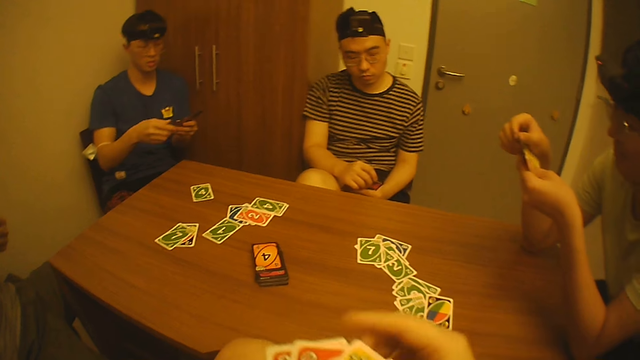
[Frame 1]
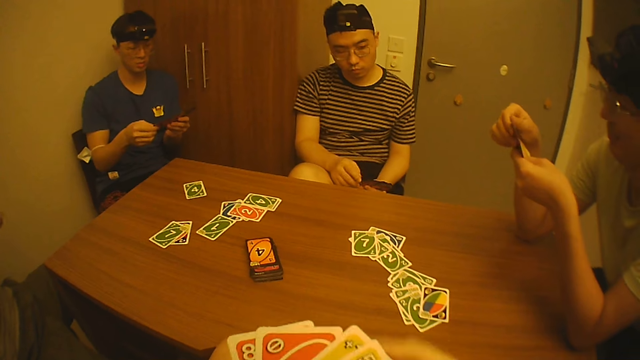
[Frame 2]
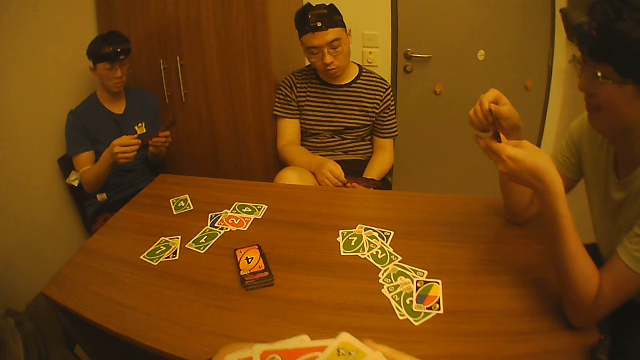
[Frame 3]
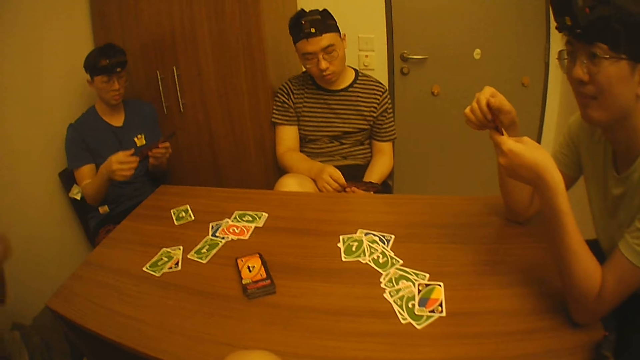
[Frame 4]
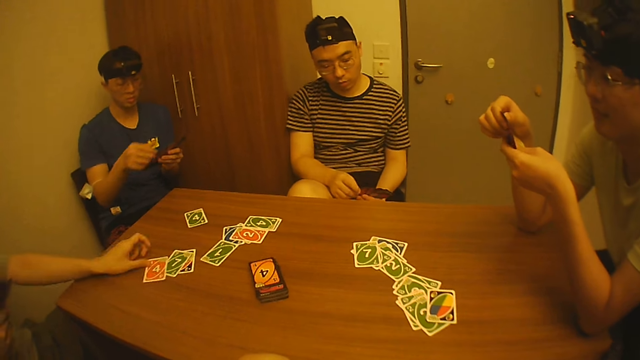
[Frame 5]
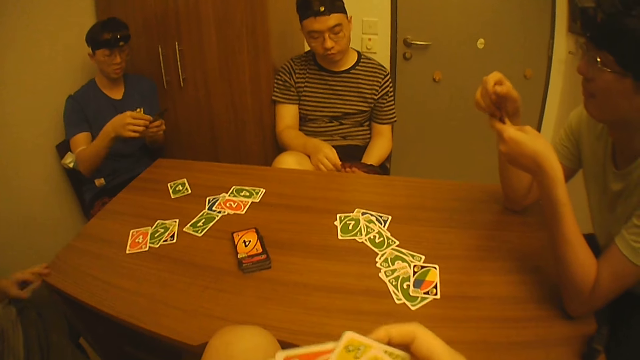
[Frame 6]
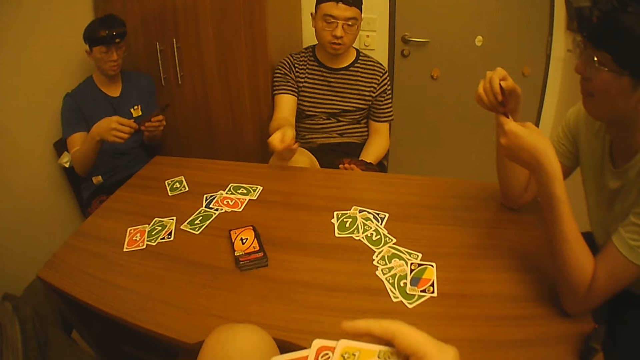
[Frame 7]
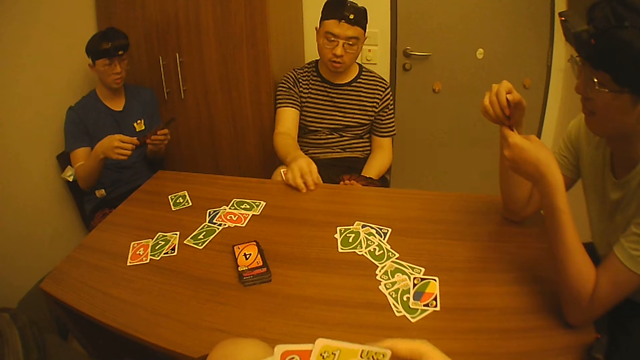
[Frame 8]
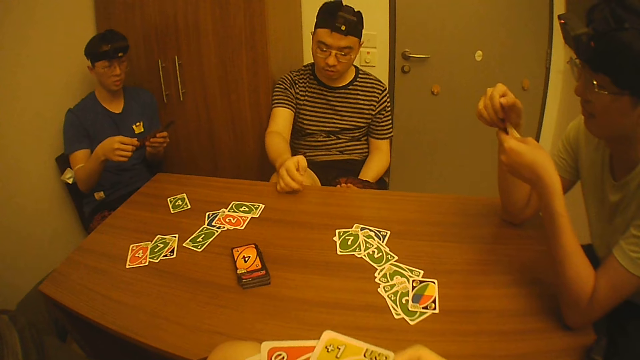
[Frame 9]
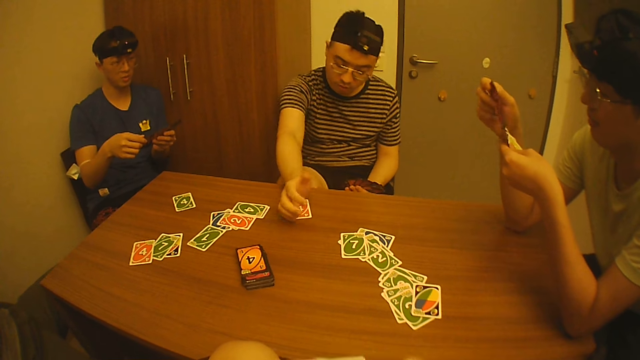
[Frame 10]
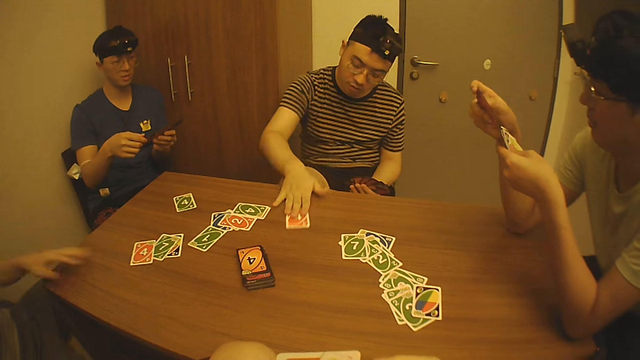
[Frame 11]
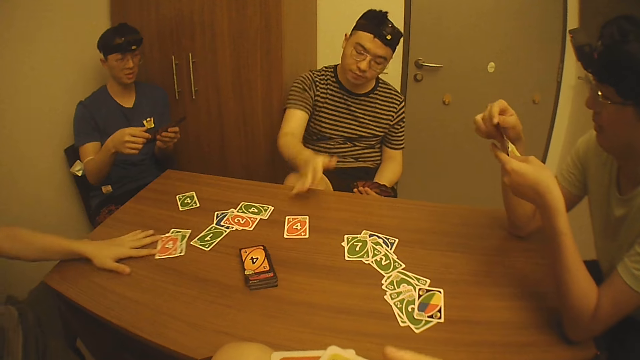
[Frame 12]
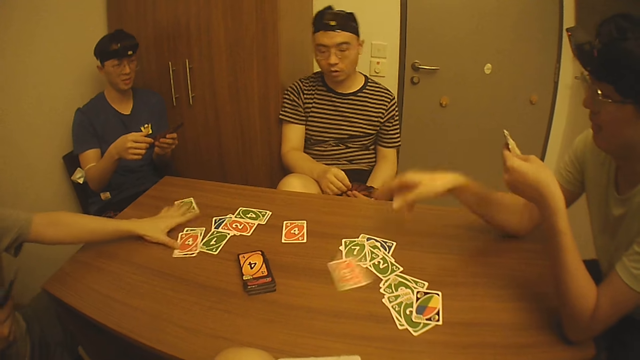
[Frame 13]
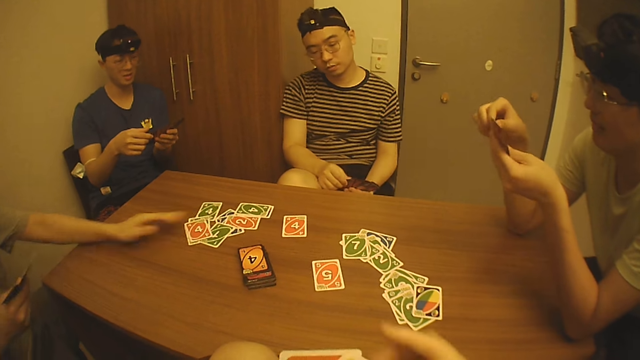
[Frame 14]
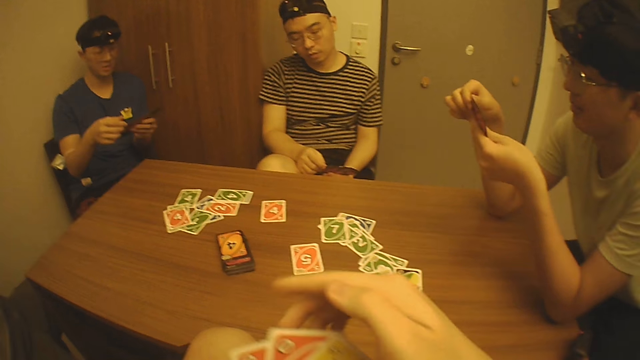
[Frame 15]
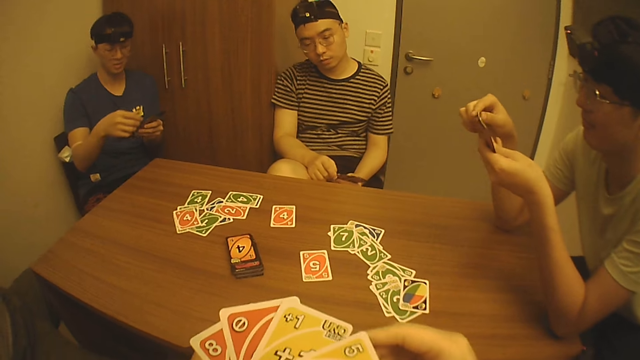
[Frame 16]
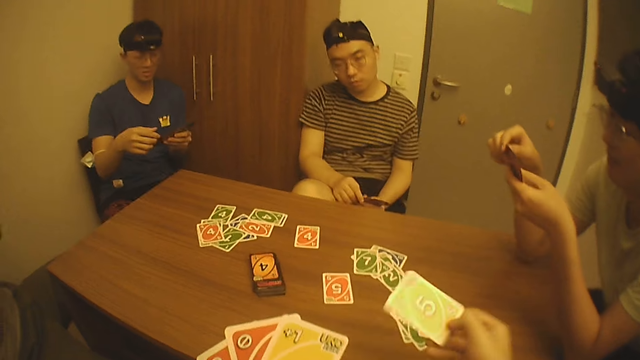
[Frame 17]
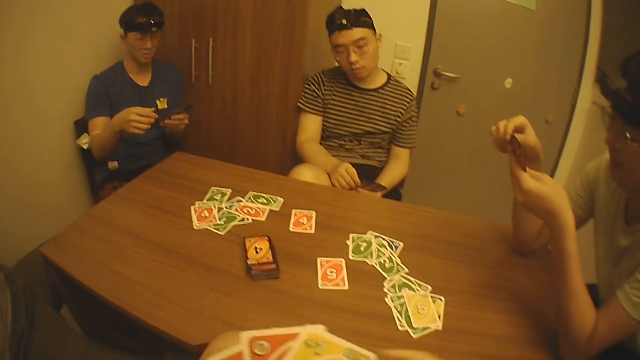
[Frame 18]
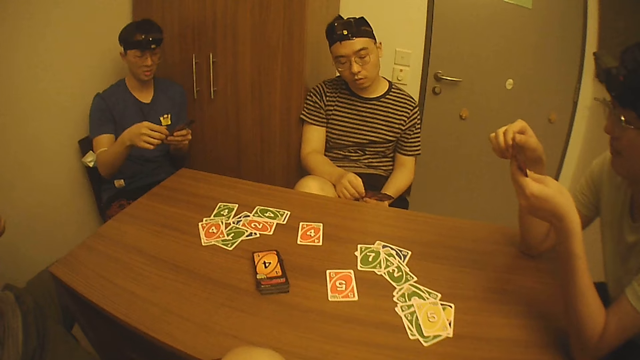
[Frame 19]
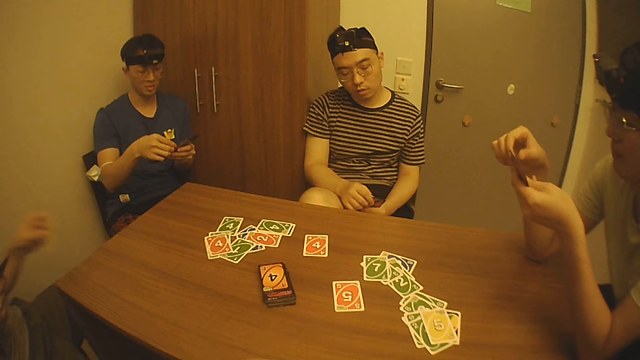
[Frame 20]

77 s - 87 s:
The camera wearer puts down the play card. A man drops a card on the table with his left hand. Another man looks at the play card. The camera wearer arranges the cards in his hands. The second man drops a card on the table with his right hand and moves the card on the table with his right hand. The first man moves some cards on the table with his left hand. A third man throws a card on the table with his right hand. The camera wearer arranges the cards in his hands. The third man arranges the cards in his hands. The second man arranges the cards in his hands. The camera wearer drops a card on the table with his right hand.

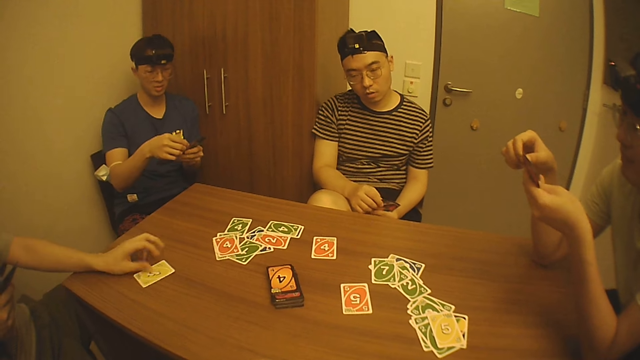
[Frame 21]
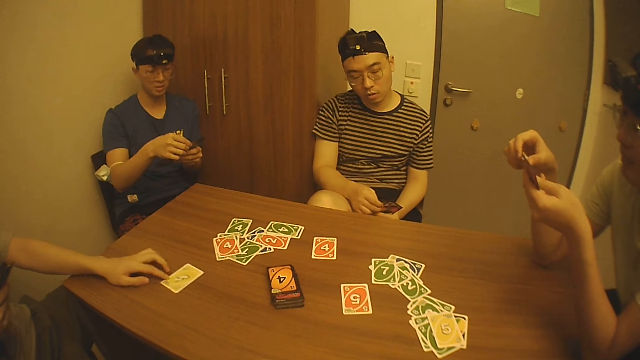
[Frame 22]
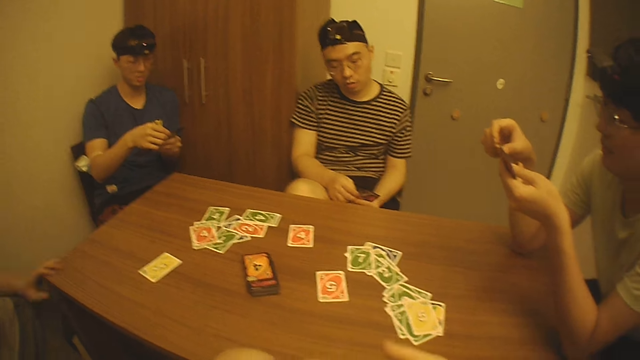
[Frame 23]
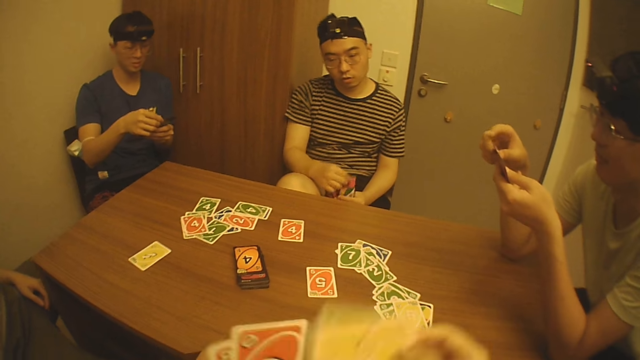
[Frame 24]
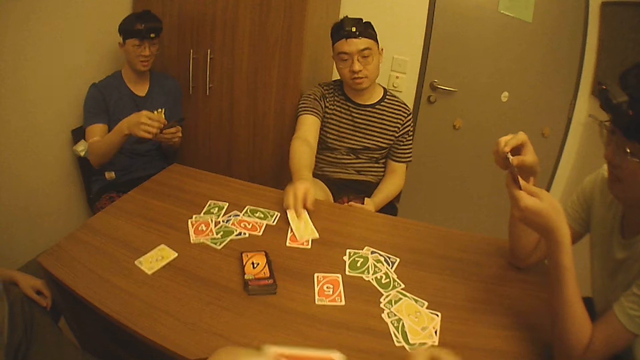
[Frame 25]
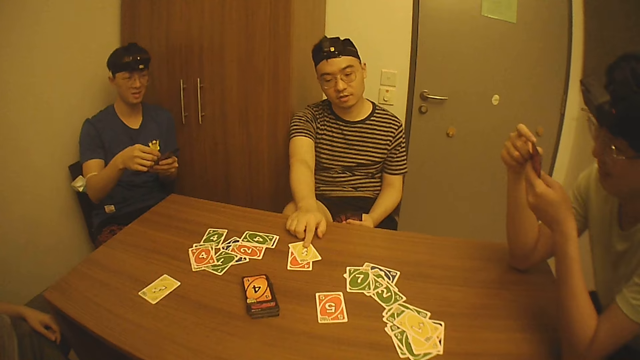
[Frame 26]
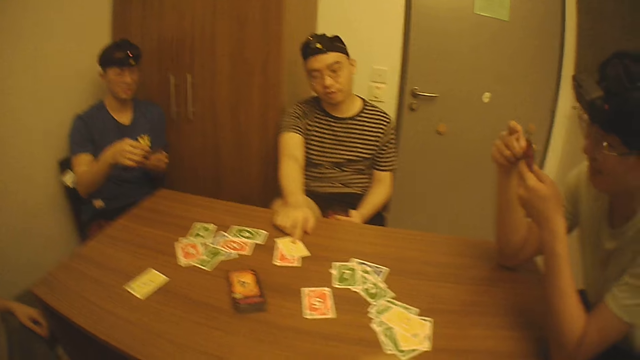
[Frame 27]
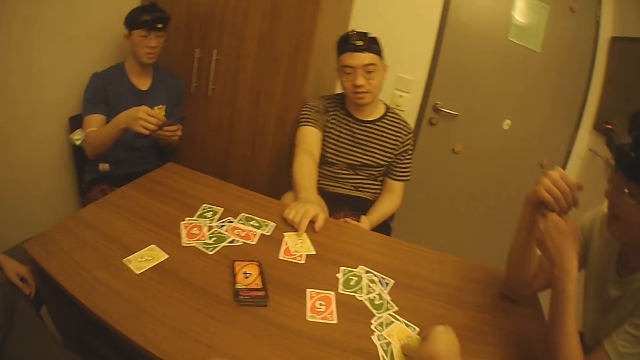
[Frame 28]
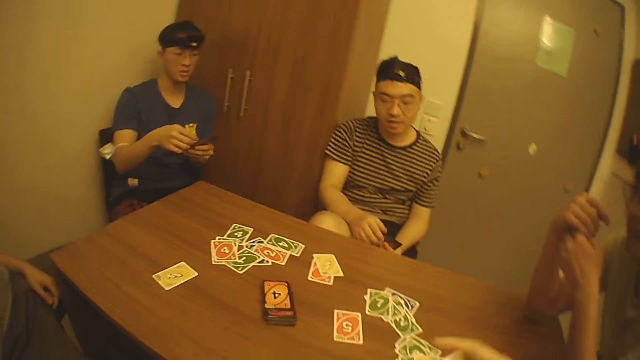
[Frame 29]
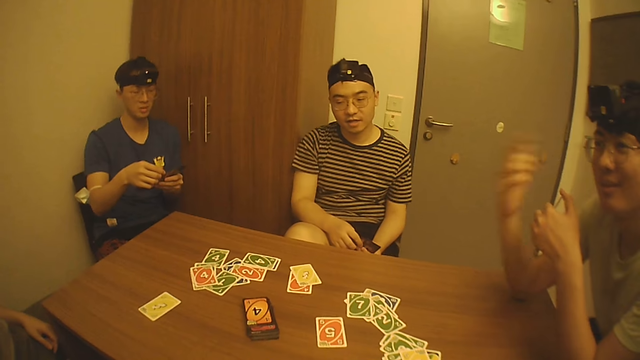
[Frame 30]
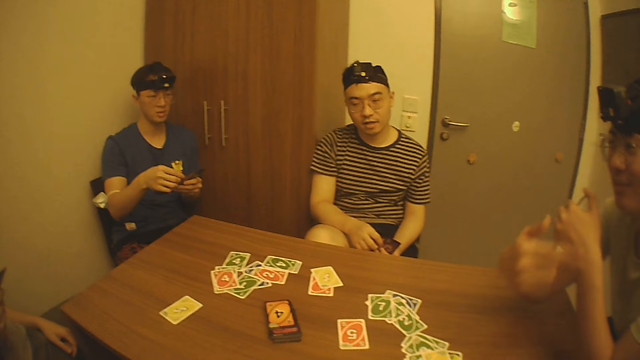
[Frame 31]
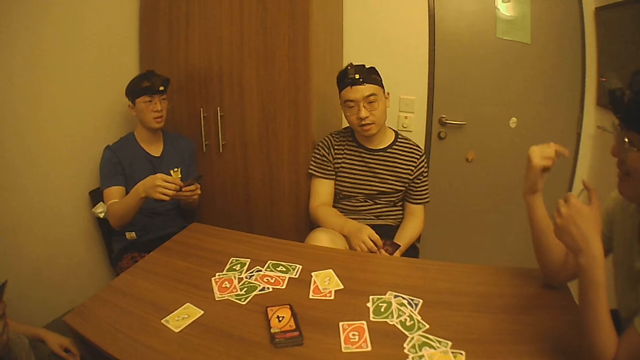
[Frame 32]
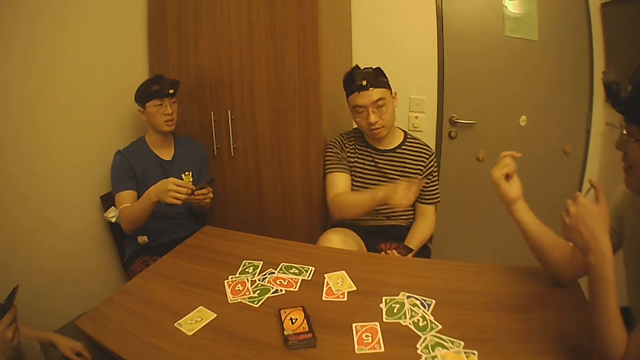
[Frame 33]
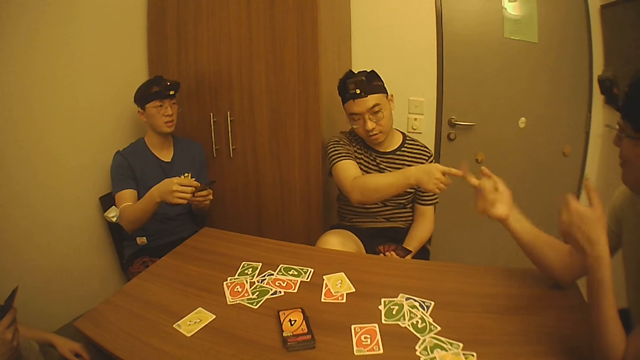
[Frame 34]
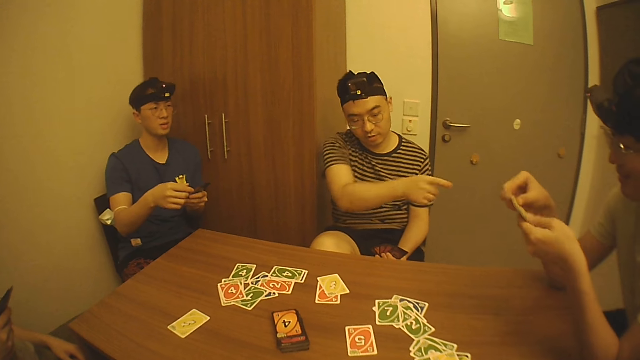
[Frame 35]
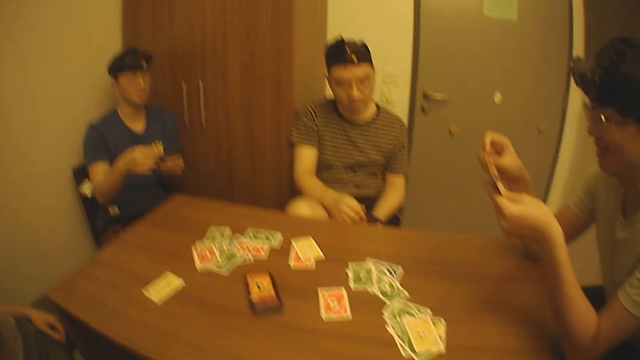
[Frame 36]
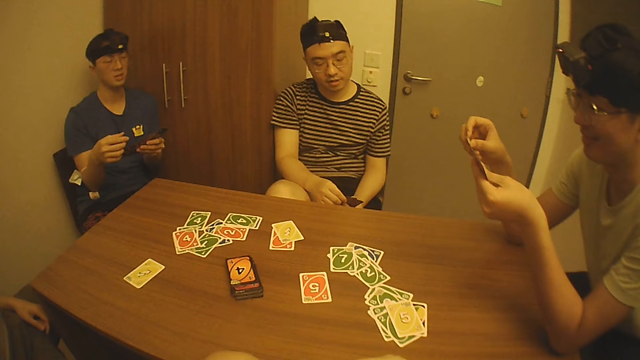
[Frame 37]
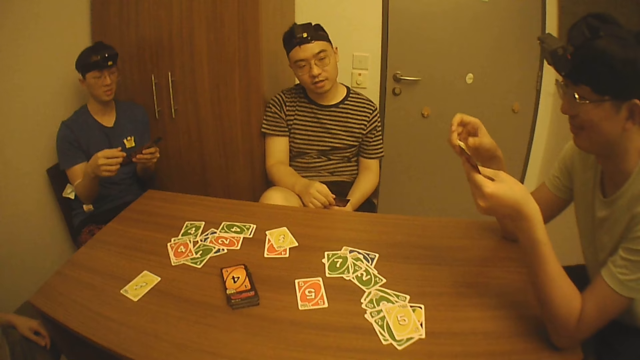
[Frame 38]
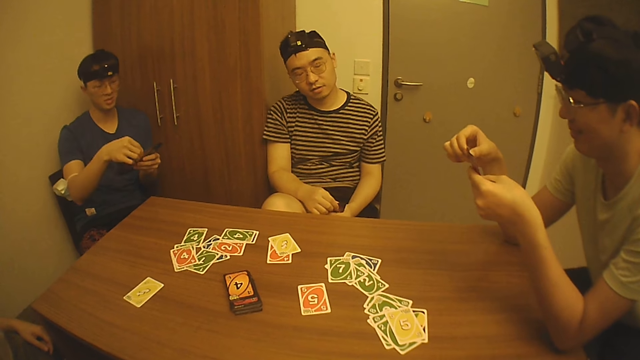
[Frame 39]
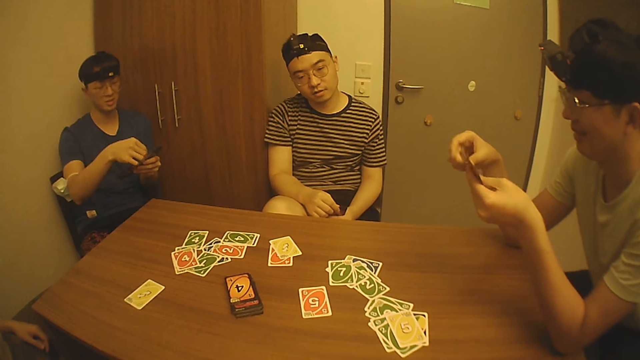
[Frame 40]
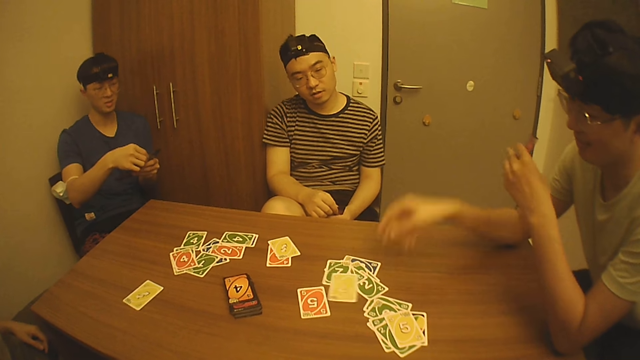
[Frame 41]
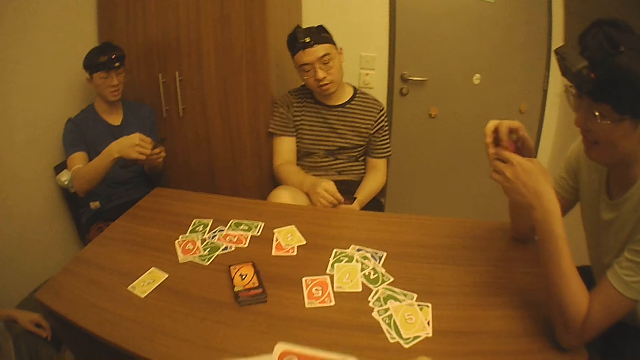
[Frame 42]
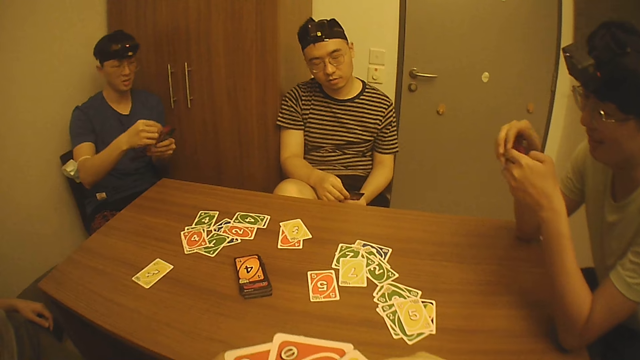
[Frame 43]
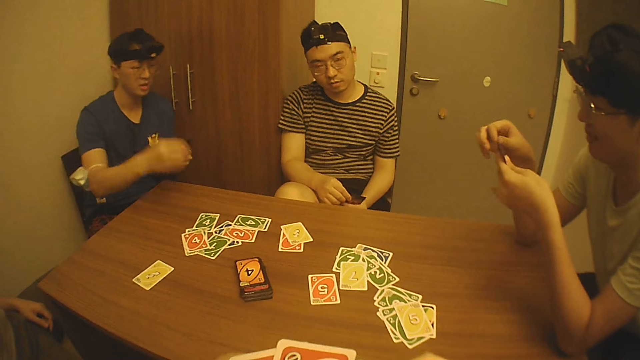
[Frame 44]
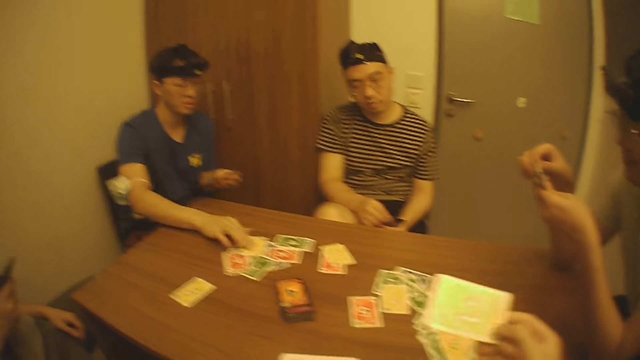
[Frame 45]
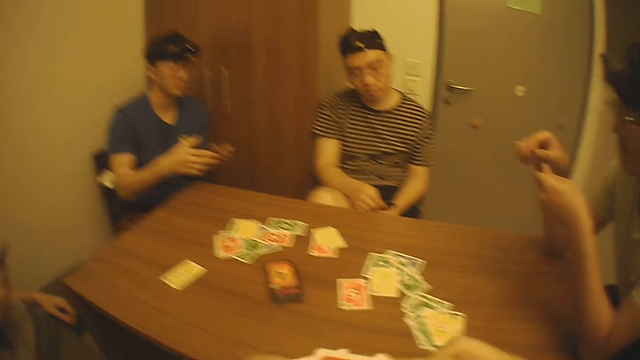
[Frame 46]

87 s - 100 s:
A man drops a card on the table with his left hand and moves the card on the table with his left hand. The camera wearer drops a card on the table with his right hand. Another man drops a card on the table with his right hand and touches the card on the table with his right hand. The camera wearer picks up the card from the table with his right hand. A third man interacts with a fourth man, the second man, the first man and the camera wearer. The third man moves his hand. The second man points his finger. The third man arranges the cards in his hands, takes the play card and throws a card on the table with his right hand. The second man looks at the play card. The fourth man takes the play card. The third man arranges the cards in his hands. The fourth man drops a card on the table with his right hand. The camera wearer takes the play card.
